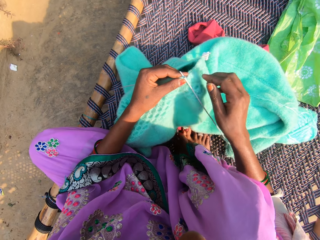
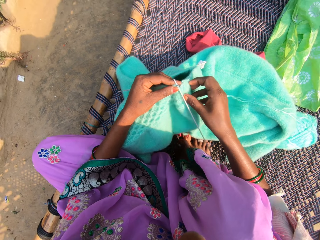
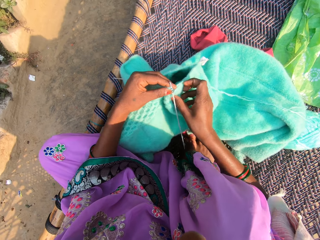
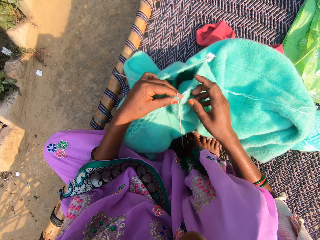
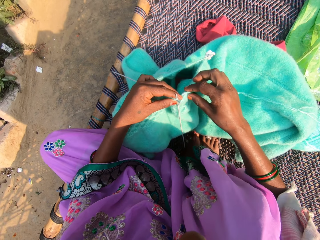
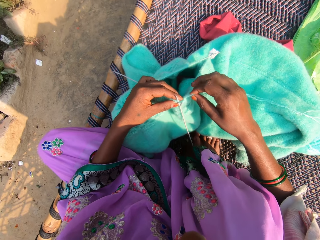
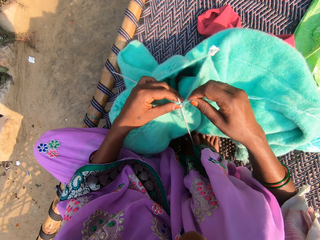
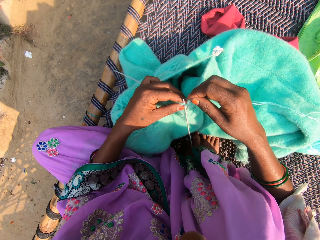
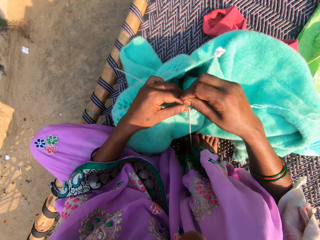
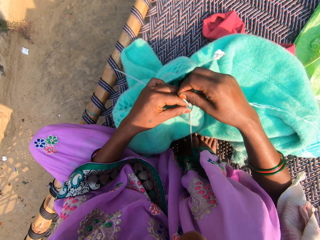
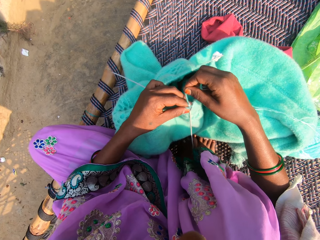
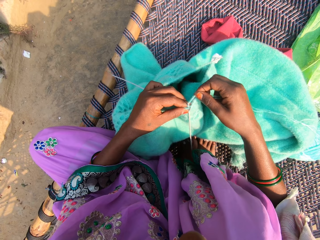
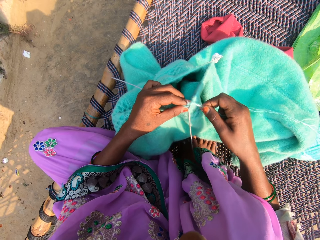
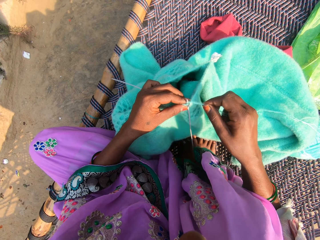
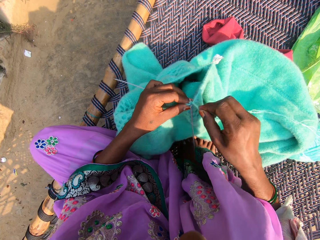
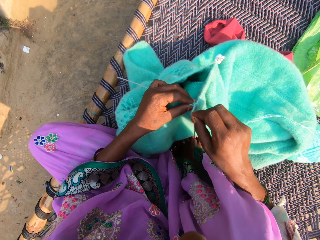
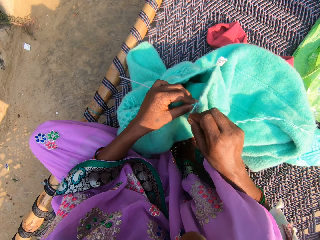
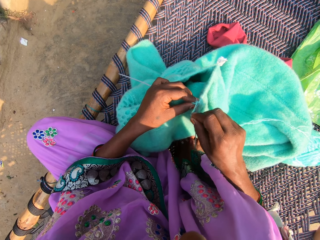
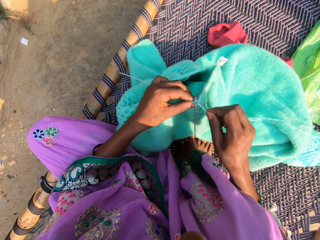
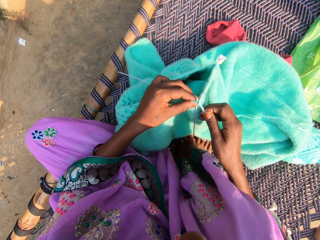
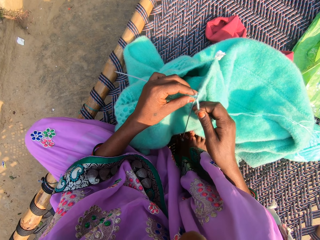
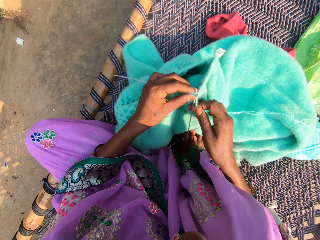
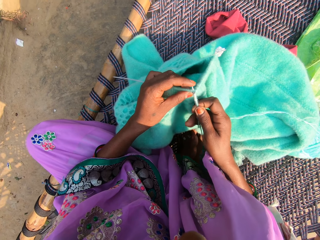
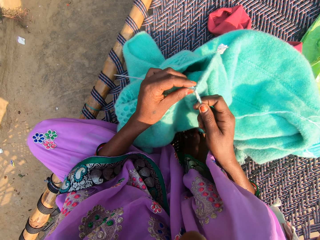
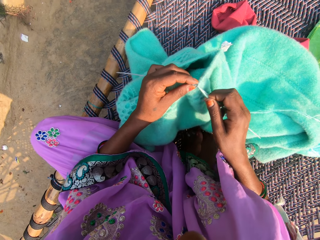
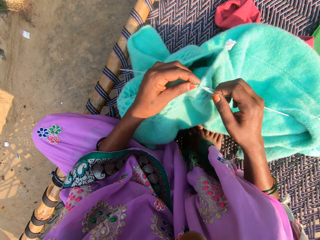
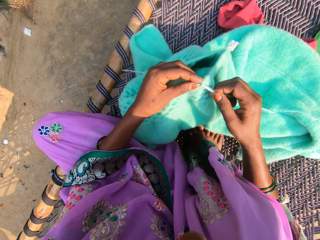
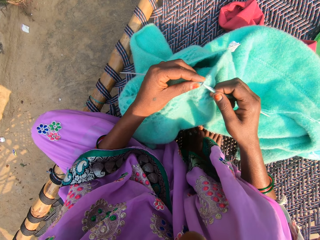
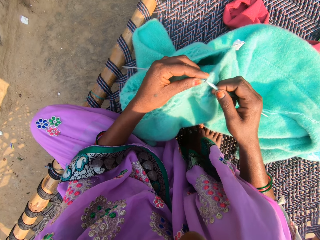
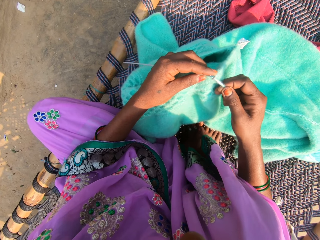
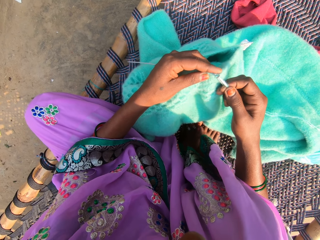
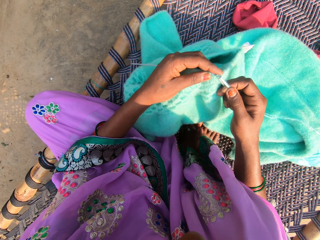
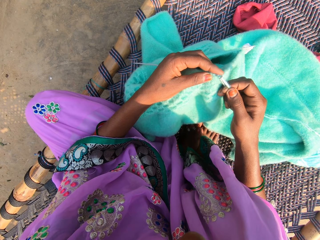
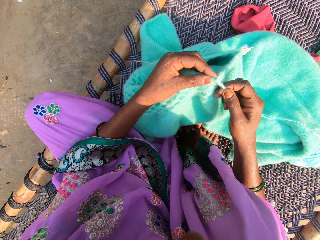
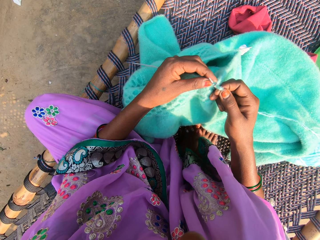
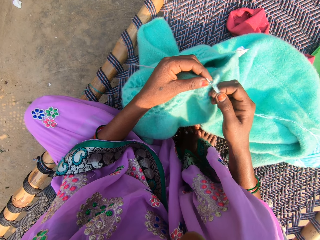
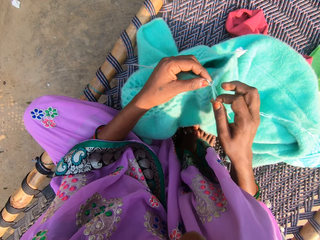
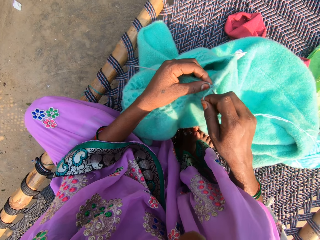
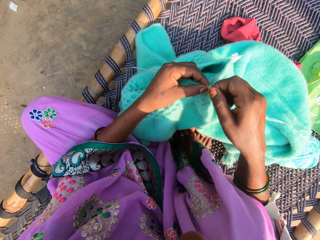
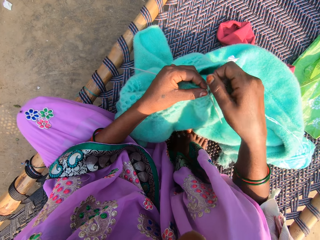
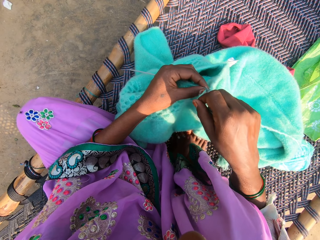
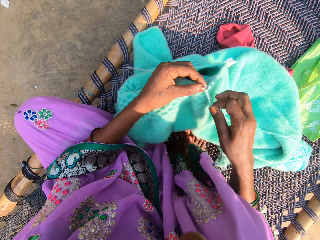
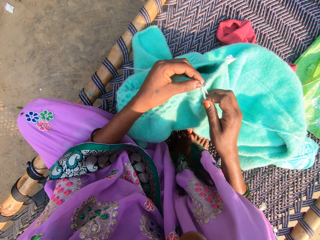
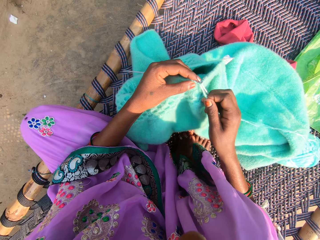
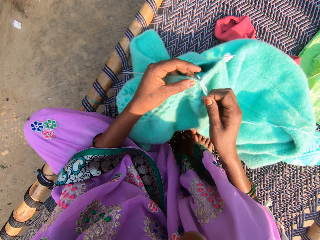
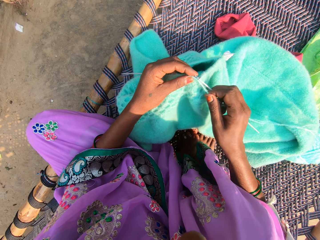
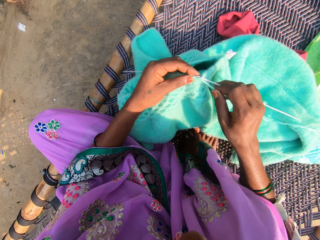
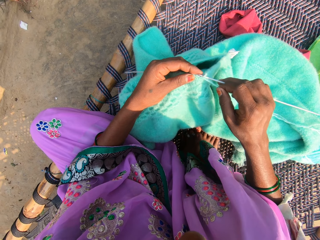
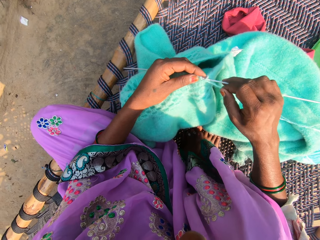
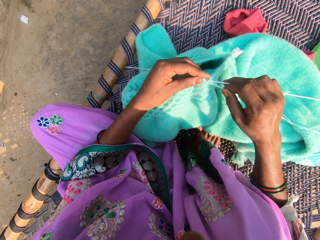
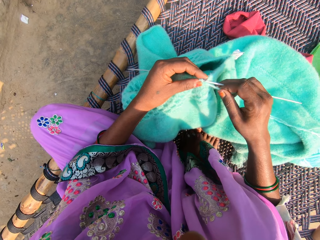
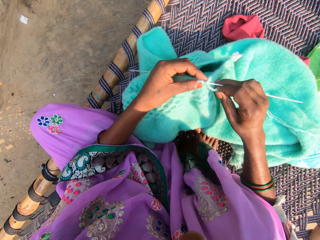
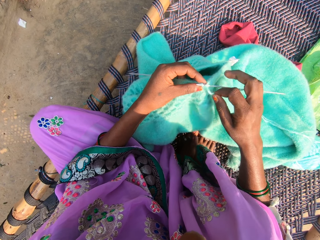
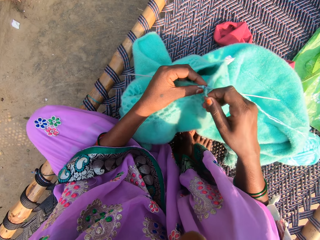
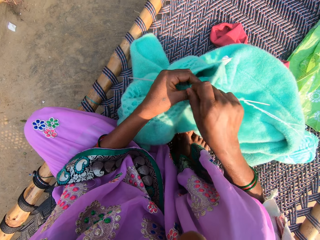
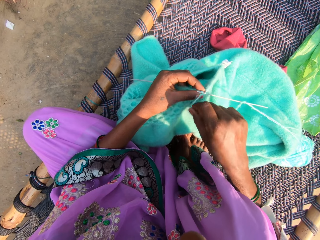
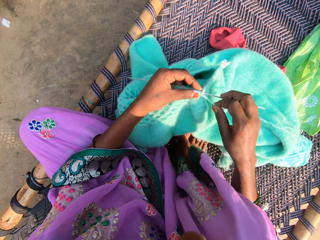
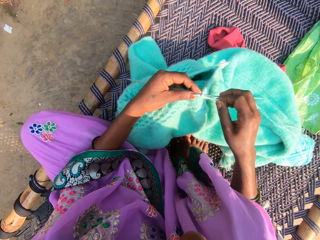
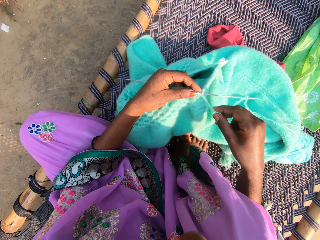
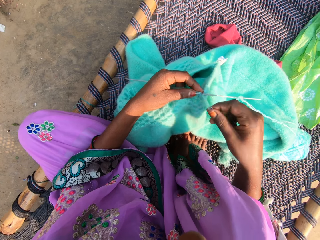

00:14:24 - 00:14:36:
The camera wearer fixes the crochet hook in the garment. They wind the thread on the crochet hook.

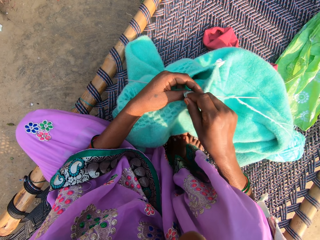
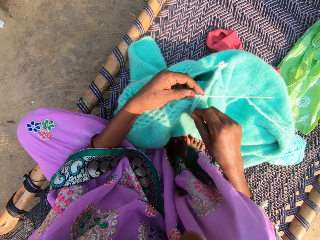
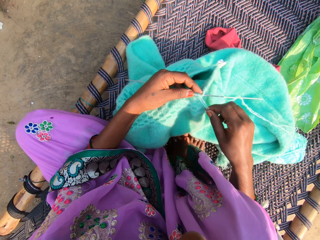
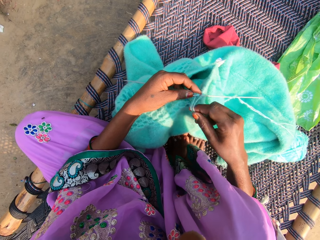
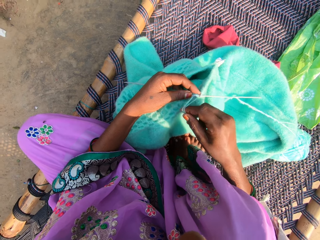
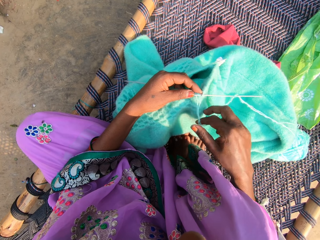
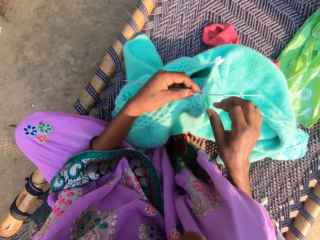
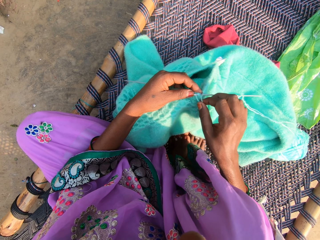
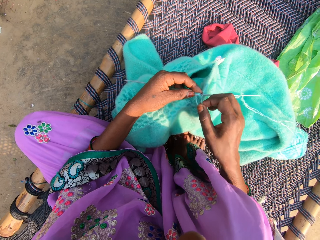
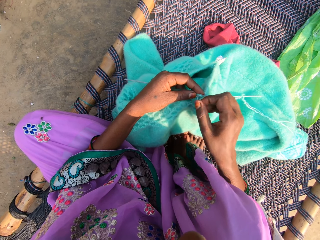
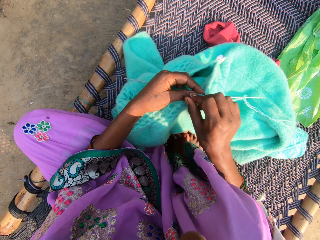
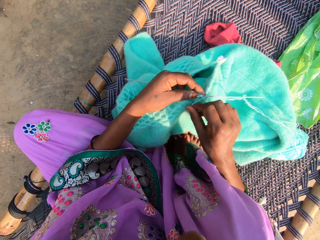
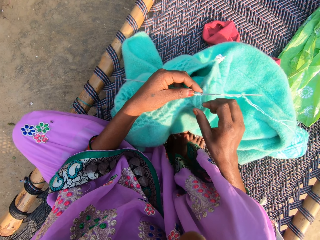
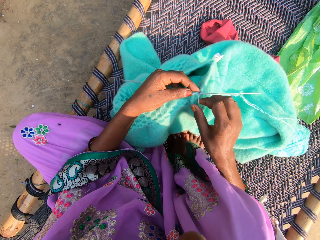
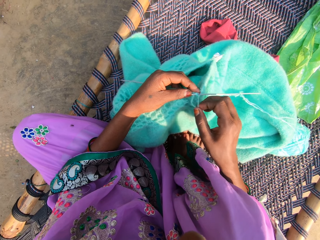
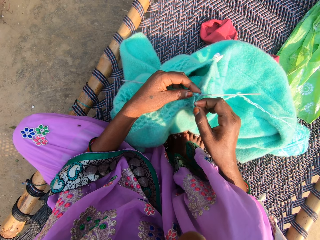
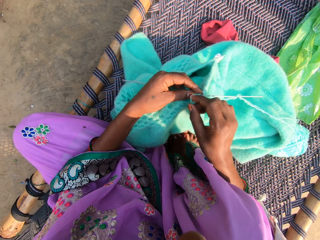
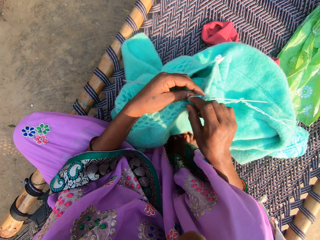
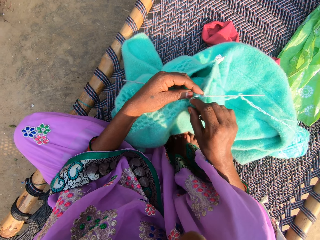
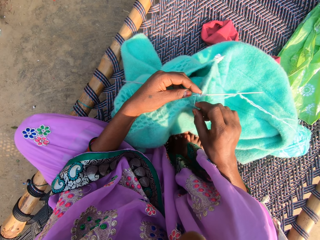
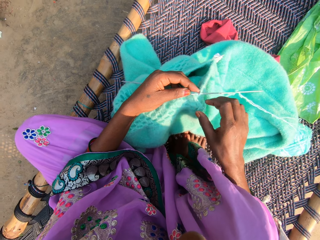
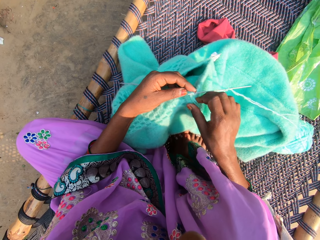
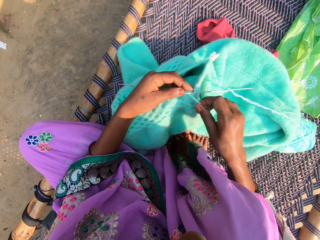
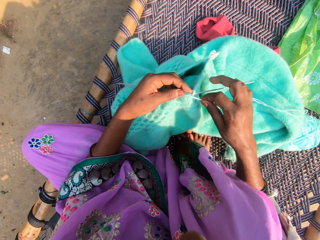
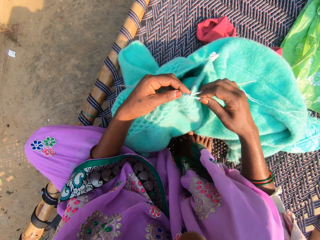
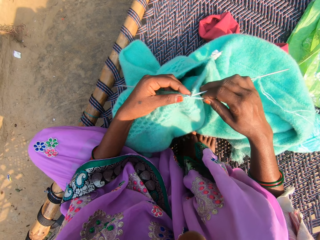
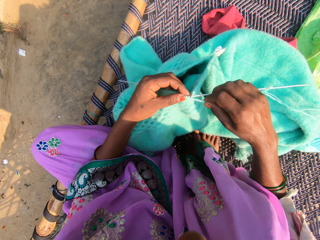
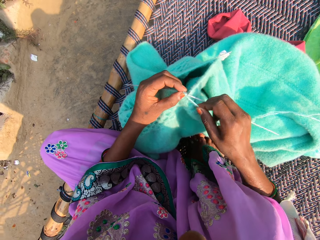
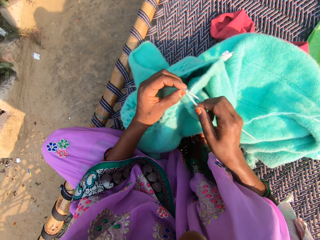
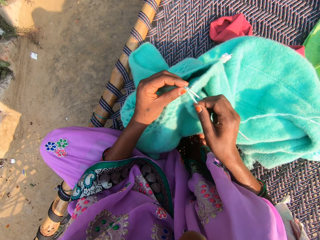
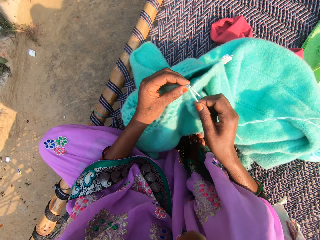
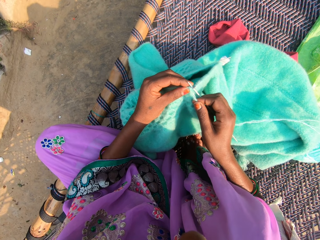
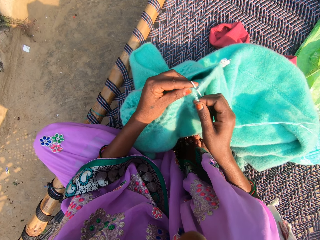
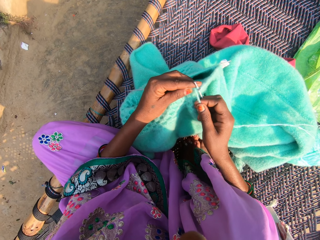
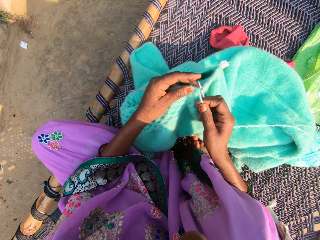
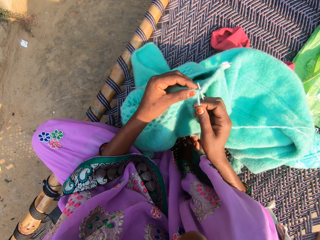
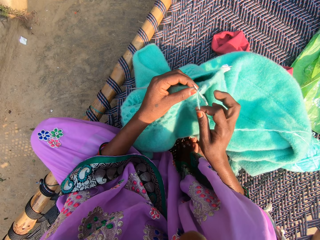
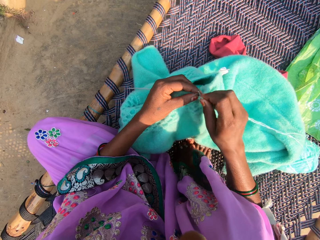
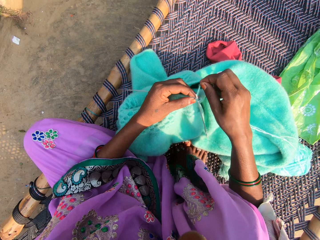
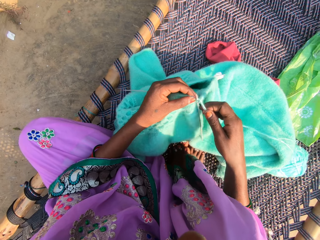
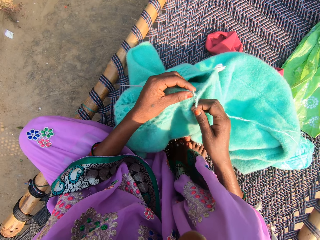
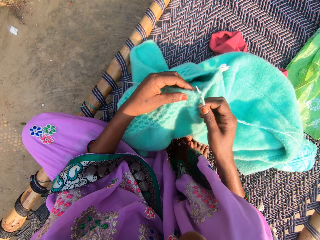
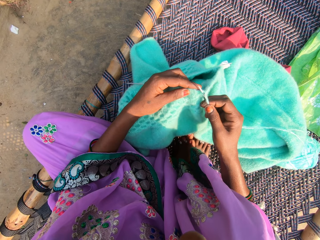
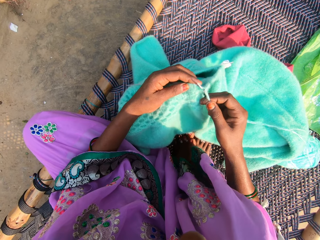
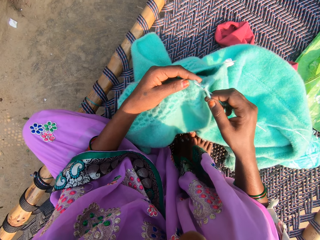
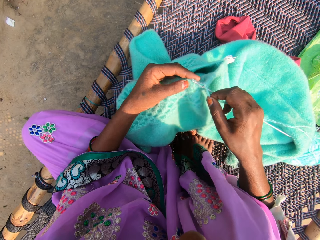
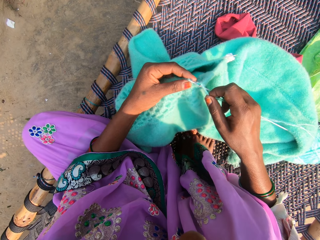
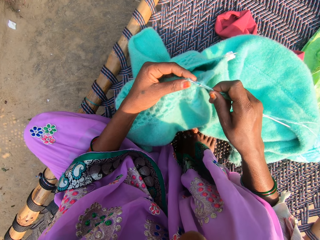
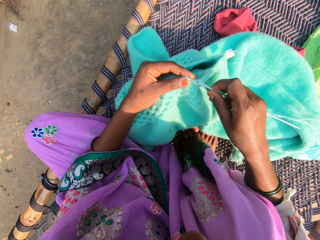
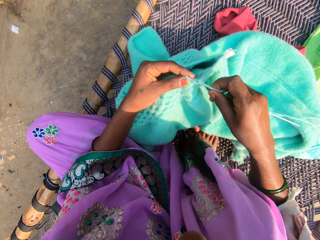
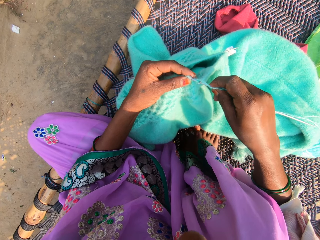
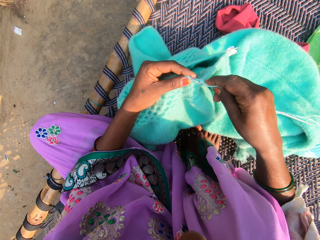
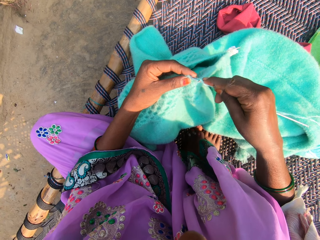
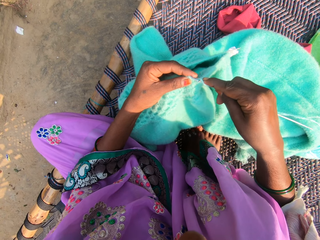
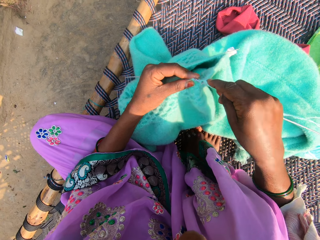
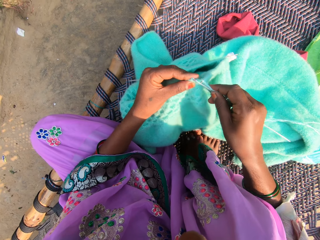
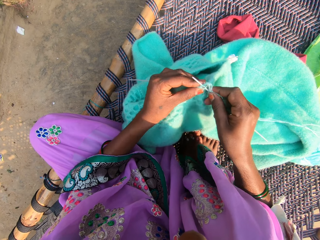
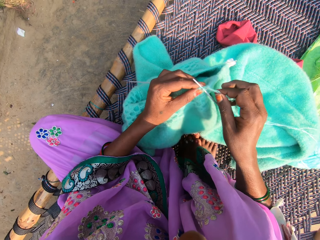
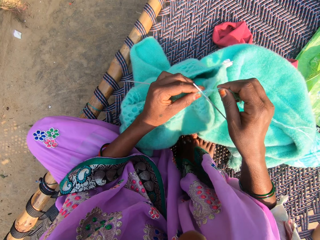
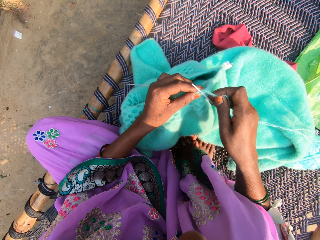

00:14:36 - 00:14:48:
The camera wearer crochets the garment using the crochet hook.
